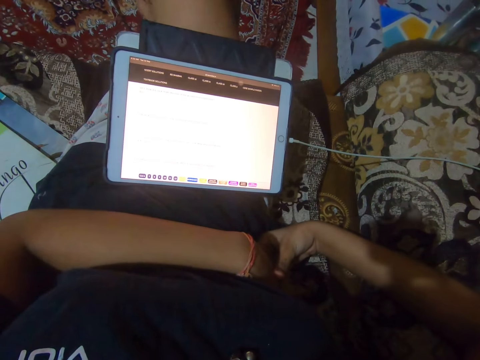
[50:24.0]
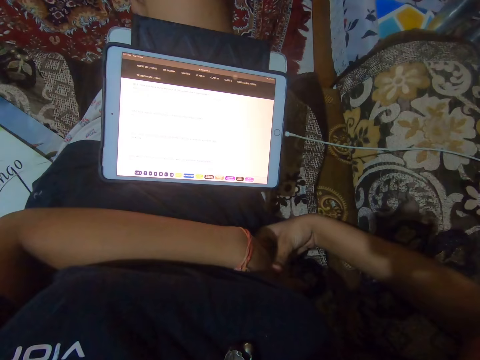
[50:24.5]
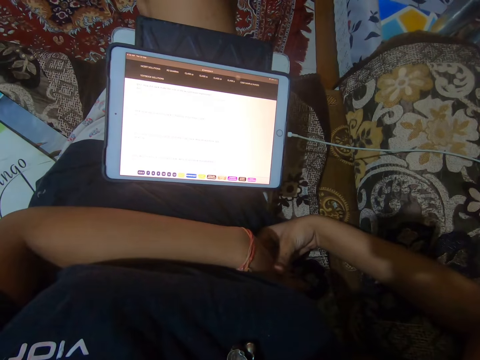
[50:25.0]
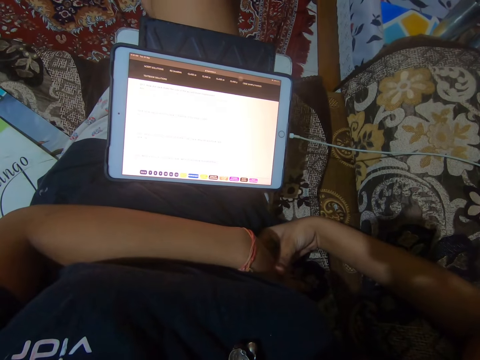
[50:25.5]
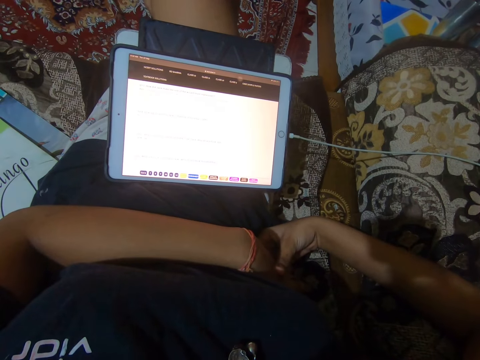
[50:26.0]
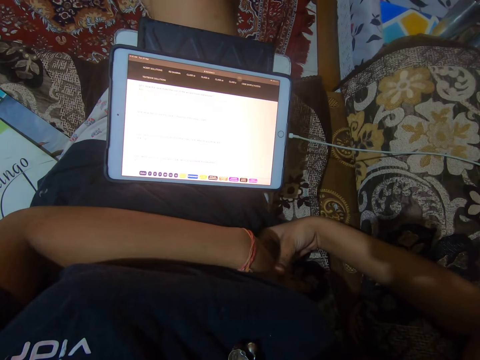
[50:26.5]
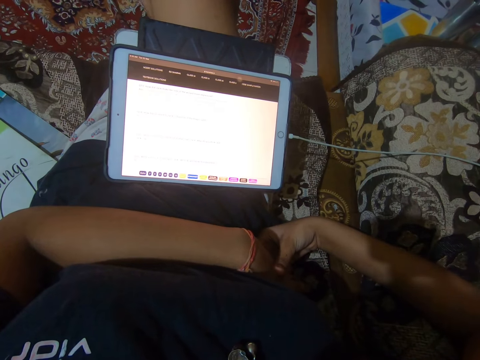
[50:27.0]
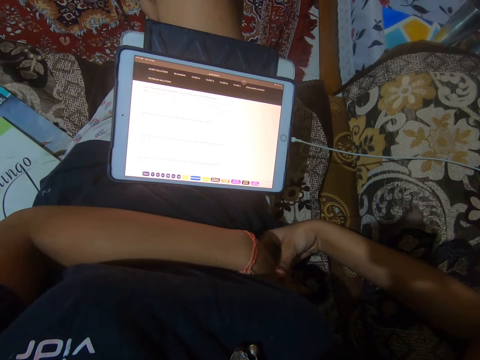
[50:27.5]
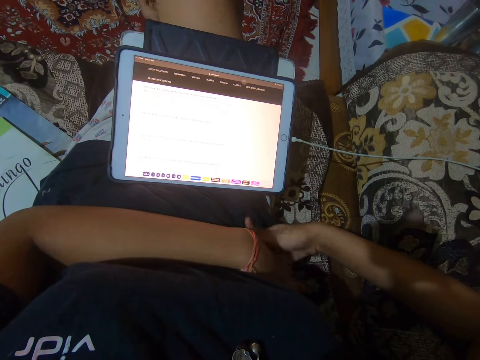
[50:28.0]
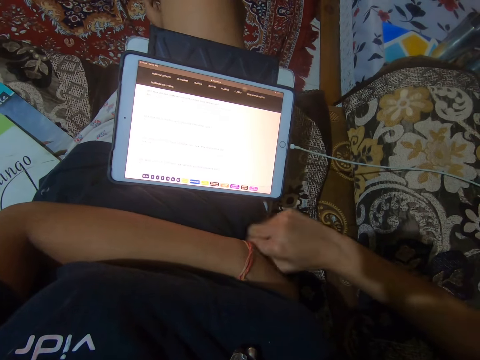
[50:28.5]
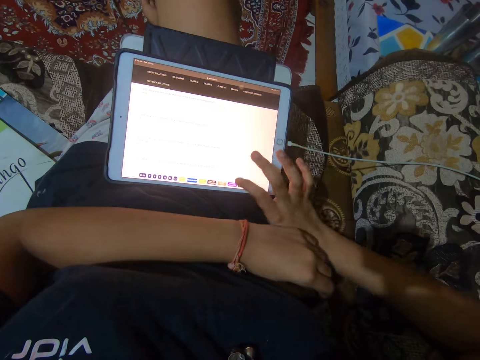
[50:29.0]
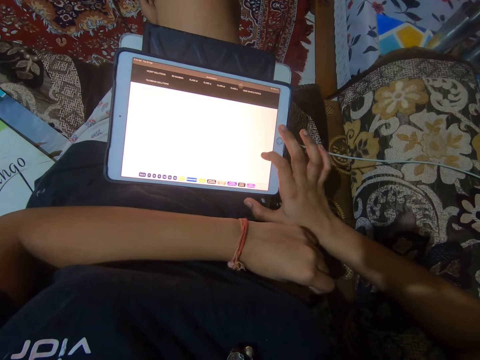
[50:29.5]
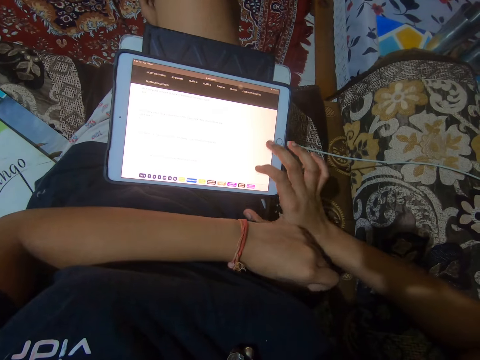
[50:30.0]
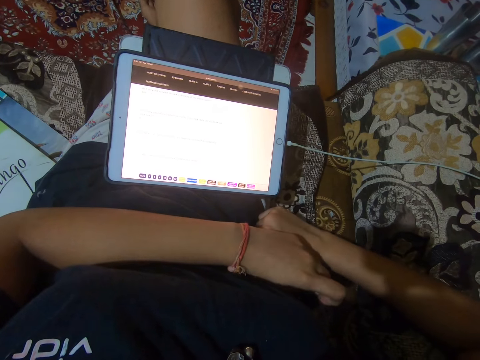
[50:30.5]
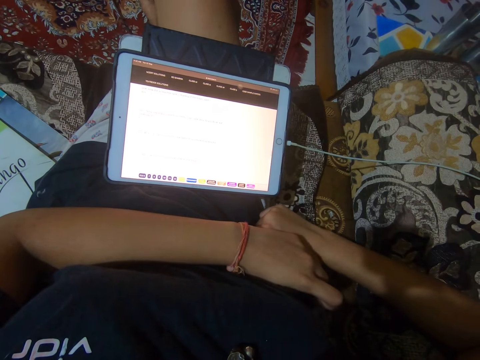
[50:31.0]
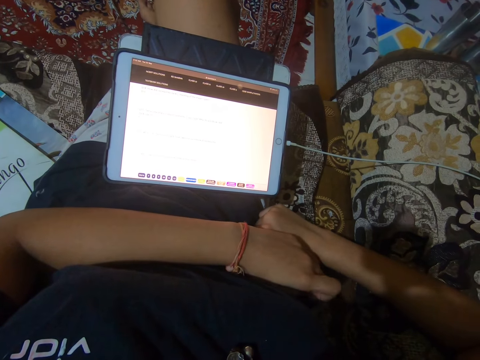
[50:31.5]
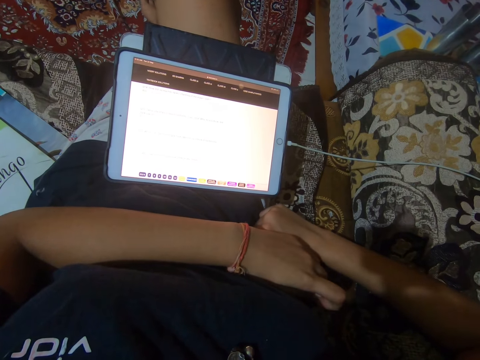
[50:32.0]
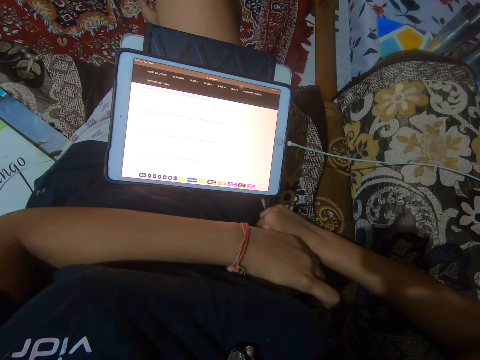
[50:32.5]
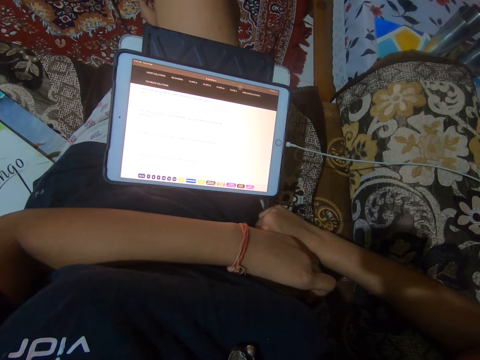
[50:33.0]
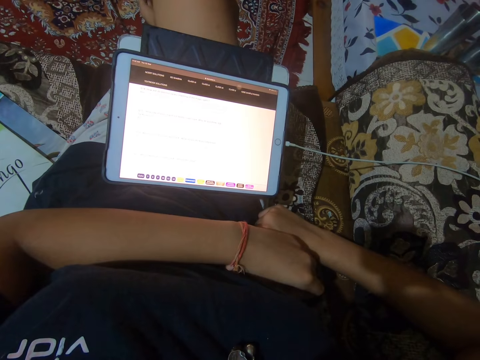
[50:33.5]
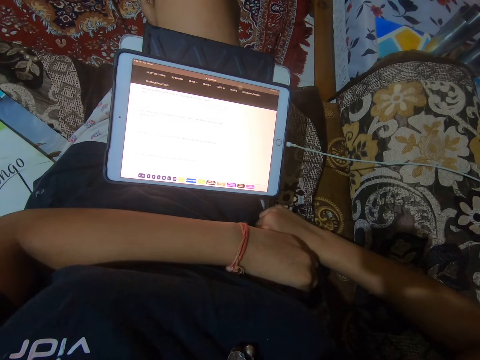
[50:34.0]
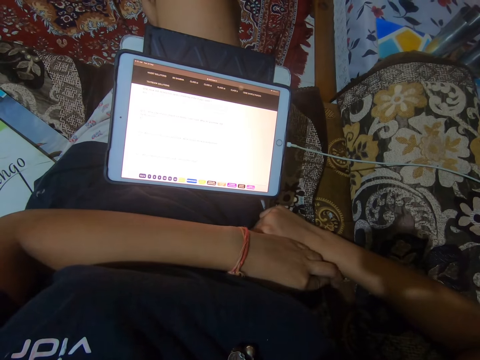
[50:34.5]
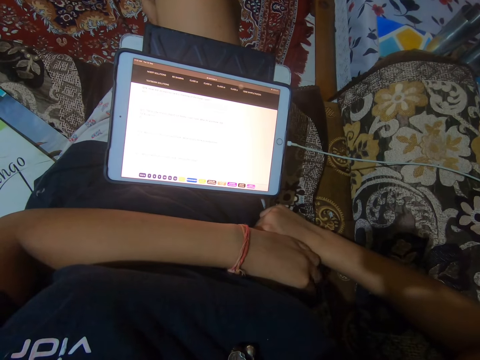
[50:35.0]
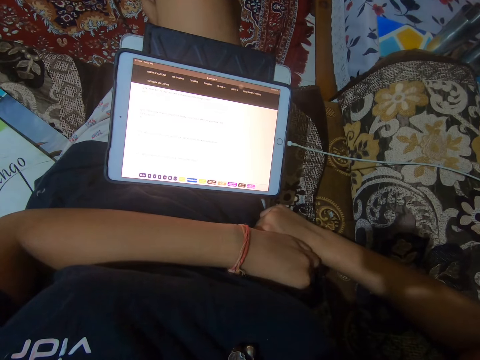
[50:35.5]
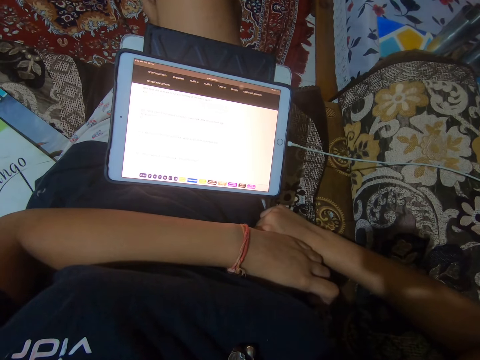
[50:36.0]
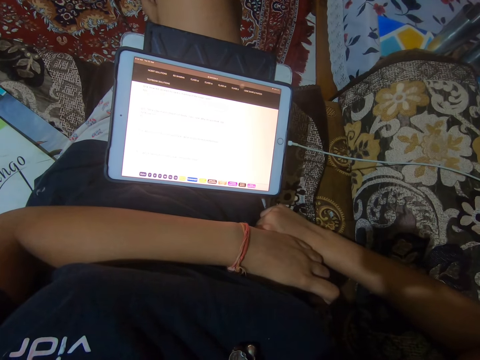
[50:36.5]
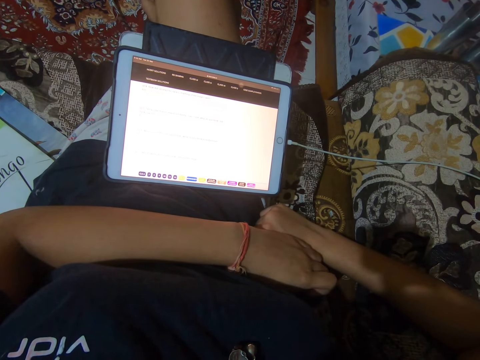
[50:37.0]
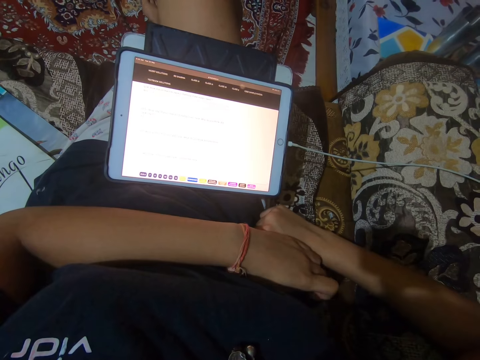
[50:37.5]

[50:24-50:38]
The camera wearer taps the screen of the tablet phone.

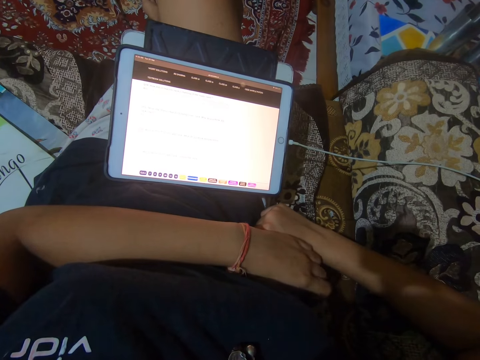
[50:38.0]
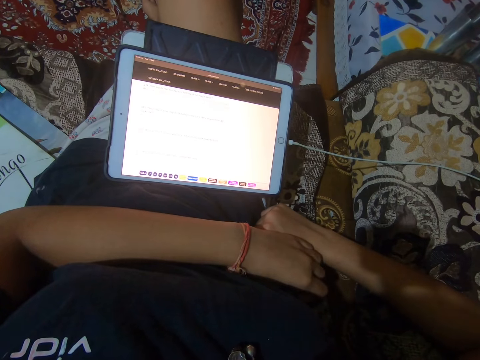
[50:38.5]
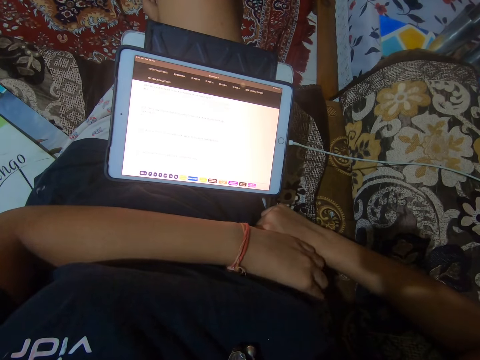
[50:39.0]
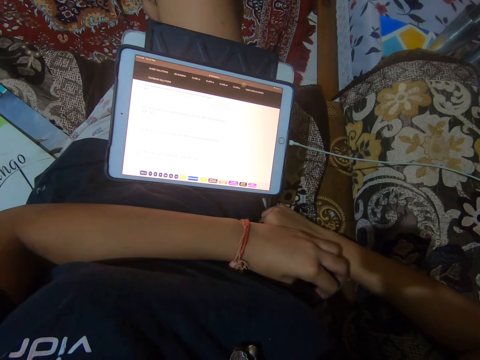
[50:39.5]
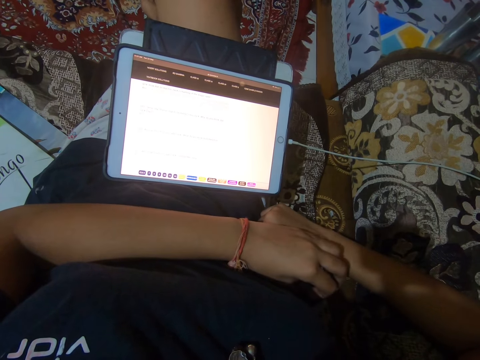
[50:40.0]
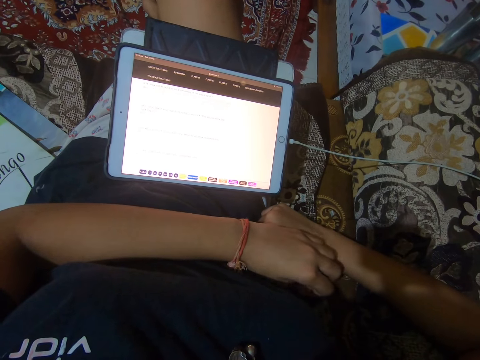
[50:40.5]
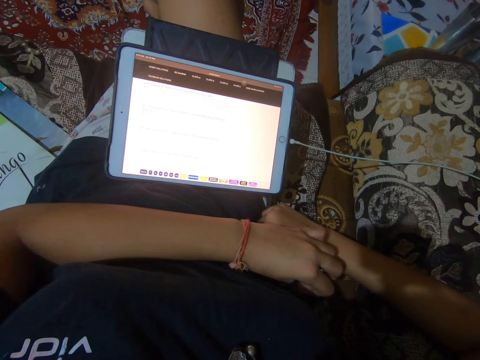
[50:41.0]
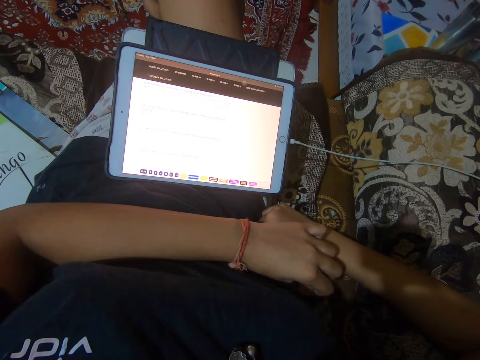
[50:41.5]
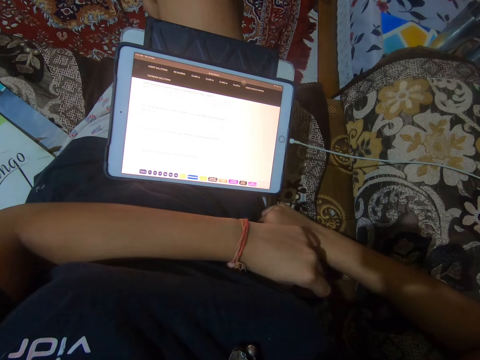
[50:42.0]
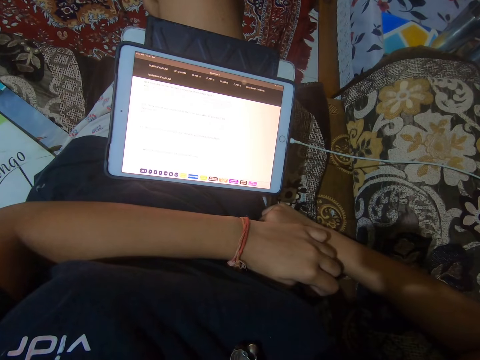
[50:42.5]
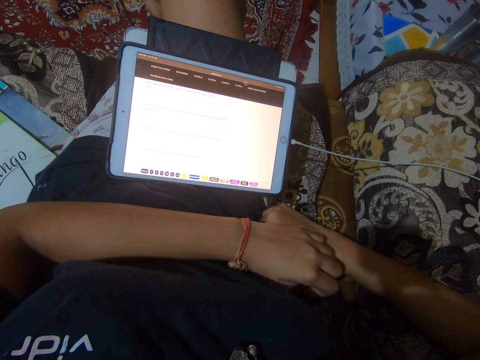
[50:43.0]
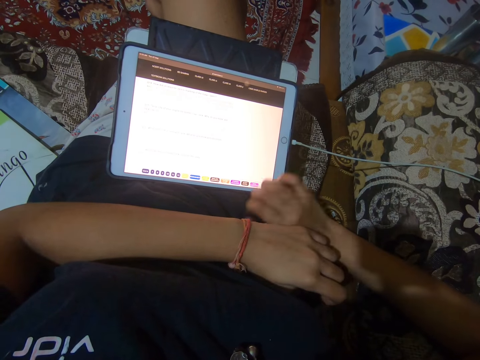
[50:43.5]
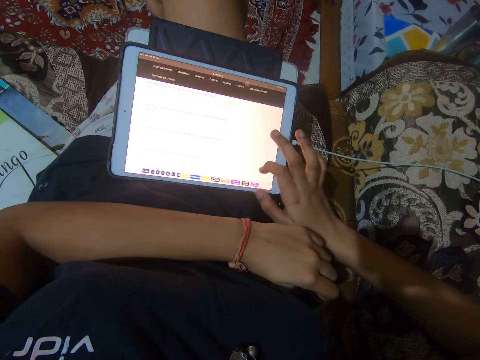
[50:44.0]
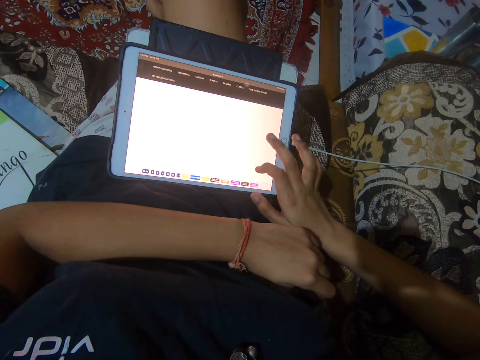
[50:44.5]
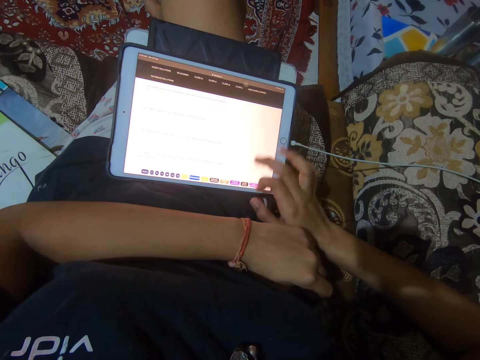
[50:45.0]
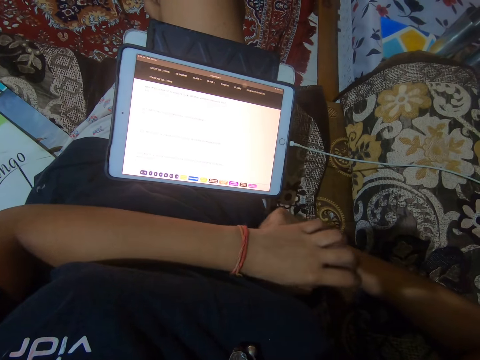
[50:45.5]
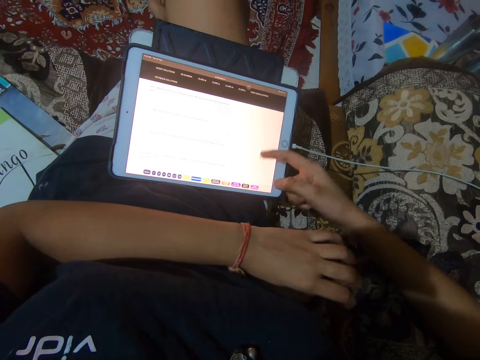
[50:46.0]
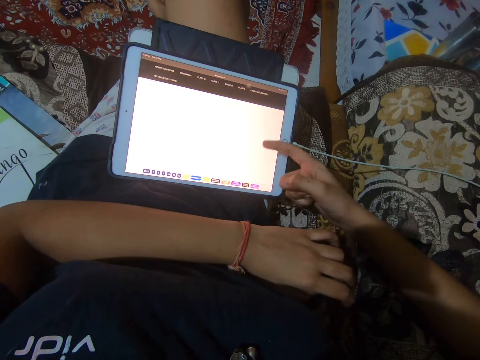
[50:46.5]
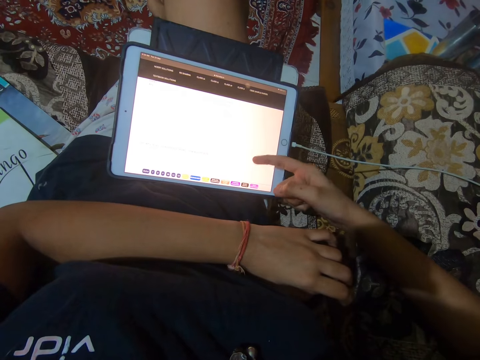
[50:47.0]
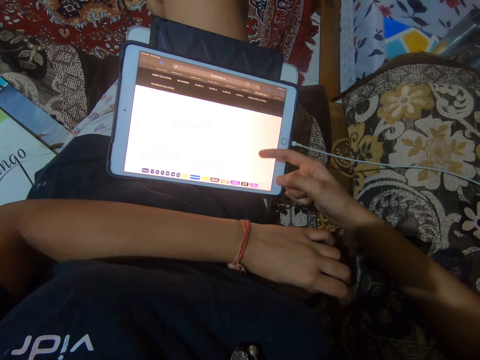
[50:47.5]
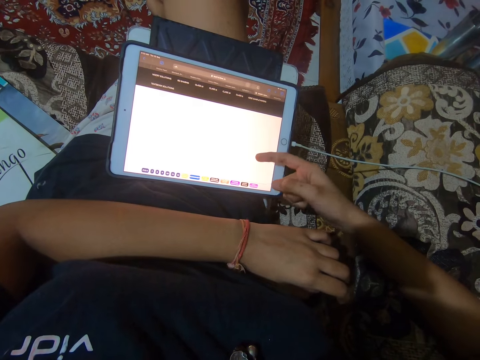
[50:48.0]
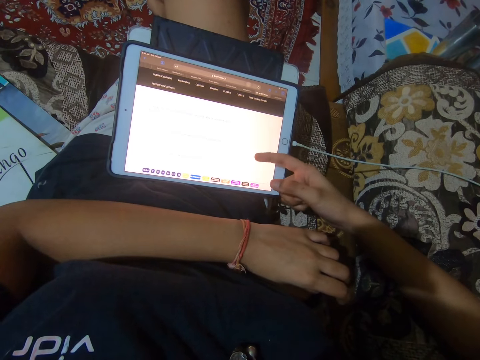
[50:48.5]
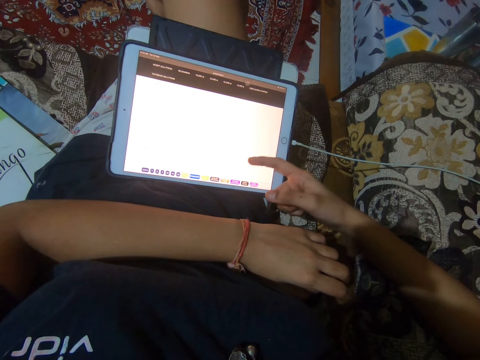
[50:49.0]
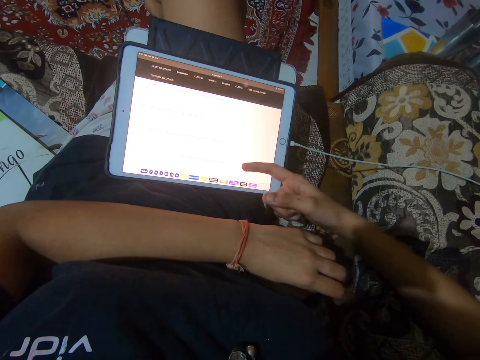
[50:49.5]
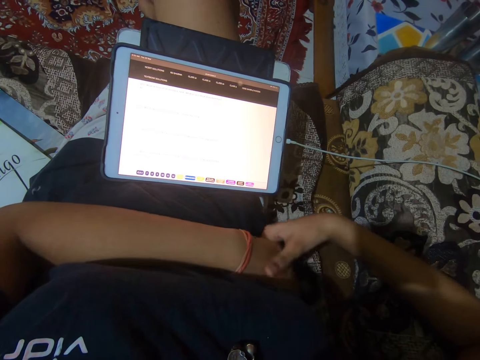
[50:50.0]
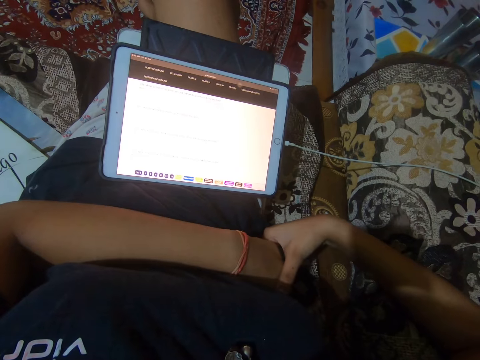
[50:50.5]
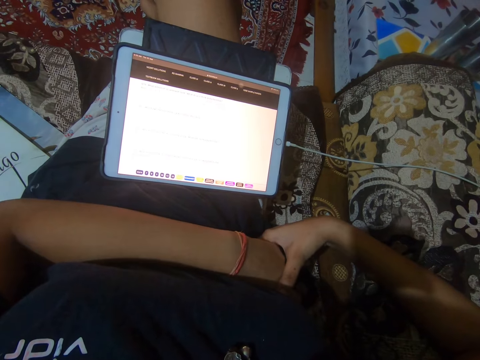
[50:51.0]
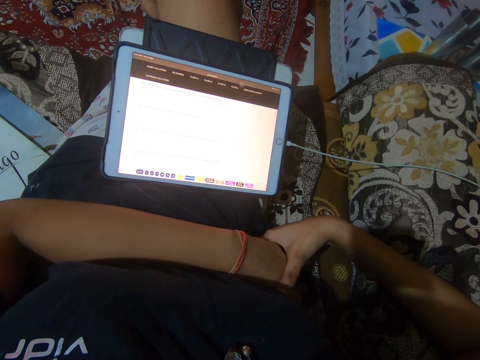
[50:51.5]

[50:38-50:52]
The camera wearer taps the screen of the tablet phone. They scroll down the screen of the tablet phone.
